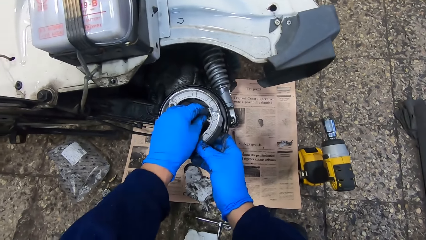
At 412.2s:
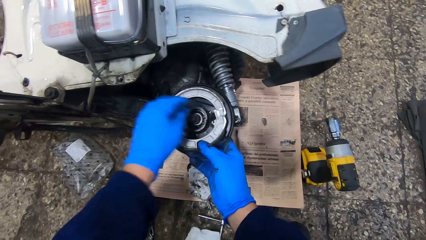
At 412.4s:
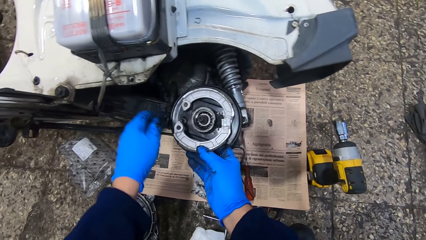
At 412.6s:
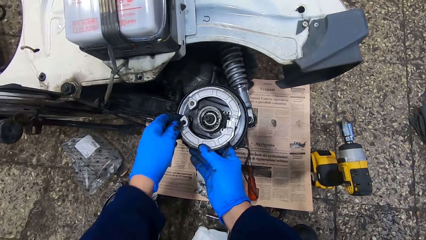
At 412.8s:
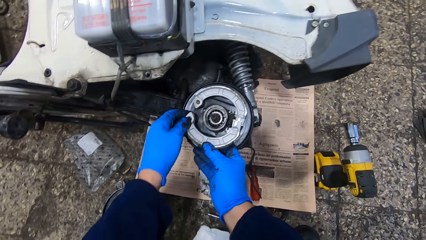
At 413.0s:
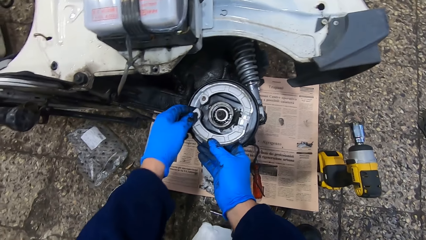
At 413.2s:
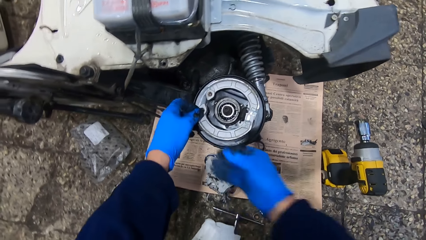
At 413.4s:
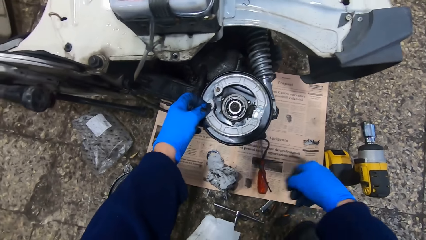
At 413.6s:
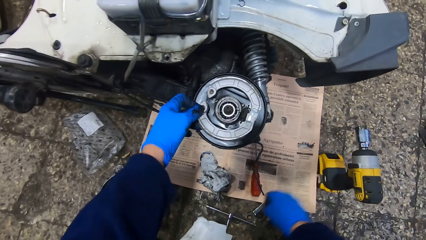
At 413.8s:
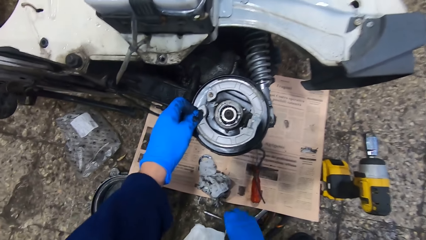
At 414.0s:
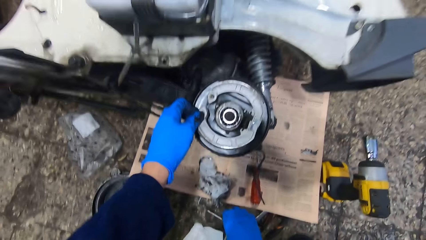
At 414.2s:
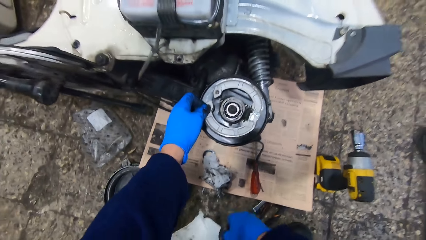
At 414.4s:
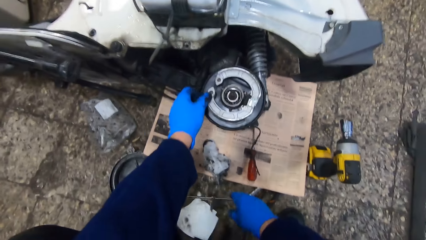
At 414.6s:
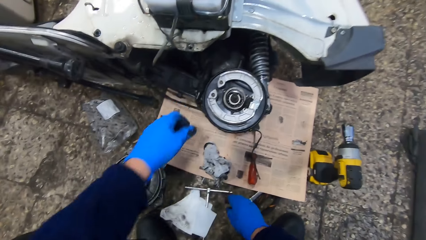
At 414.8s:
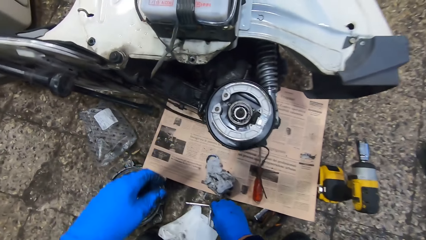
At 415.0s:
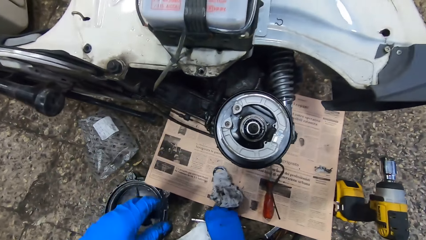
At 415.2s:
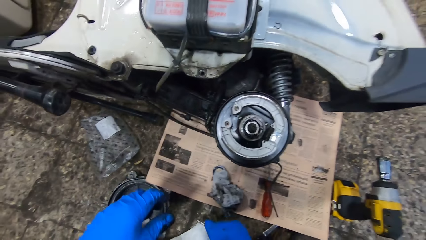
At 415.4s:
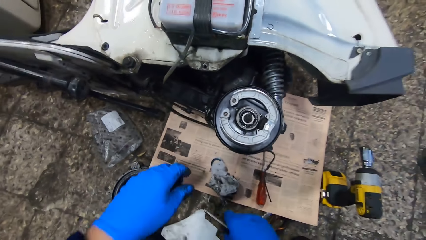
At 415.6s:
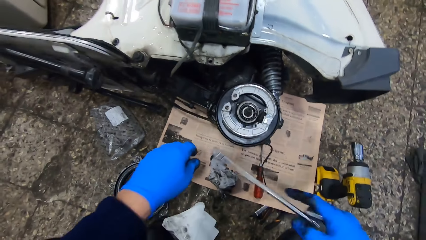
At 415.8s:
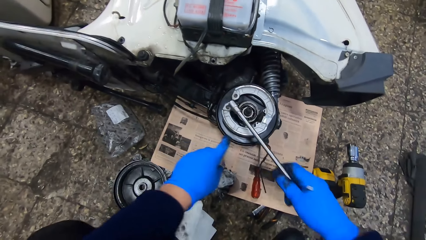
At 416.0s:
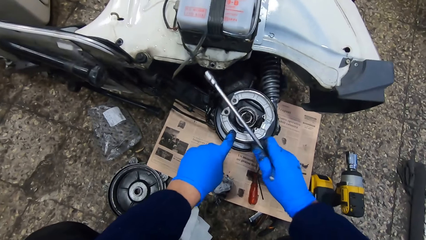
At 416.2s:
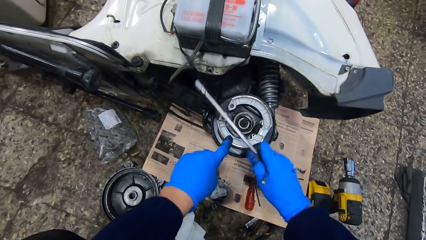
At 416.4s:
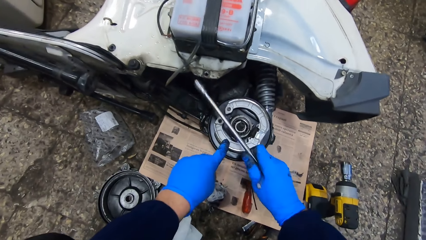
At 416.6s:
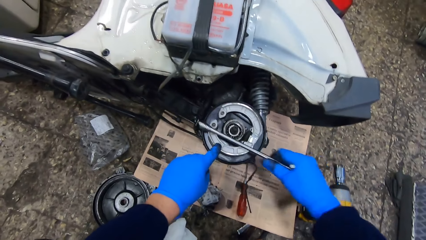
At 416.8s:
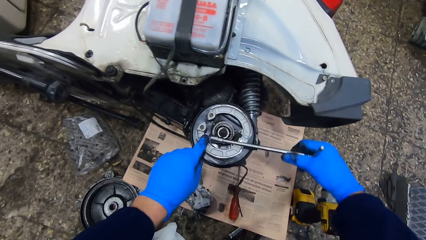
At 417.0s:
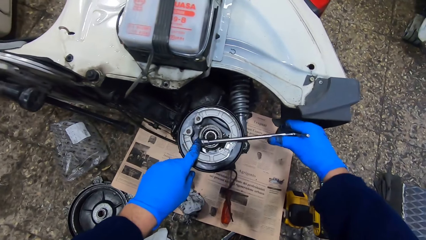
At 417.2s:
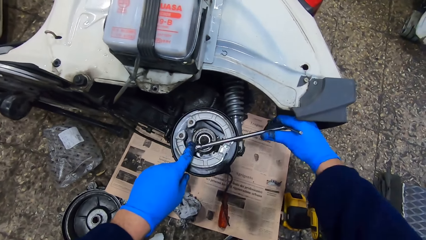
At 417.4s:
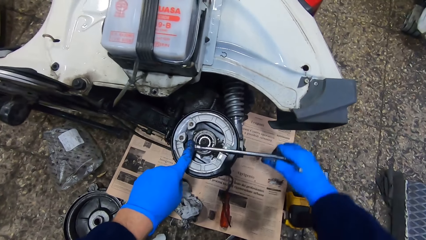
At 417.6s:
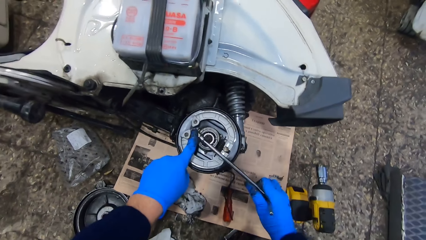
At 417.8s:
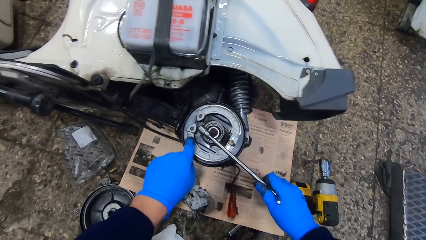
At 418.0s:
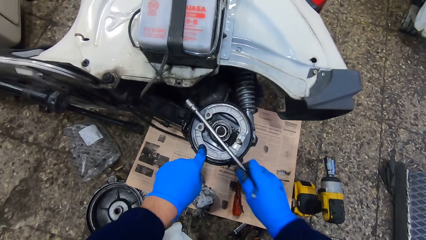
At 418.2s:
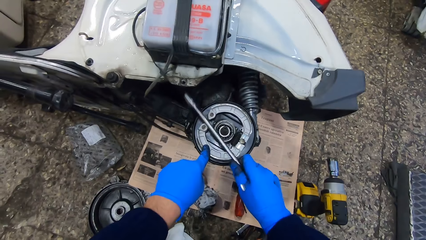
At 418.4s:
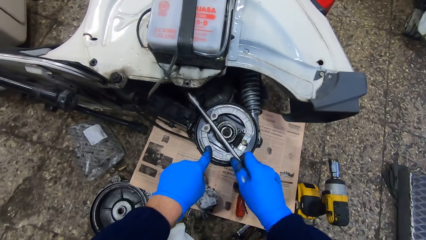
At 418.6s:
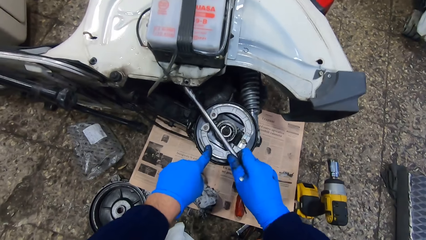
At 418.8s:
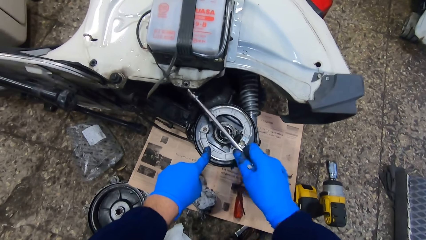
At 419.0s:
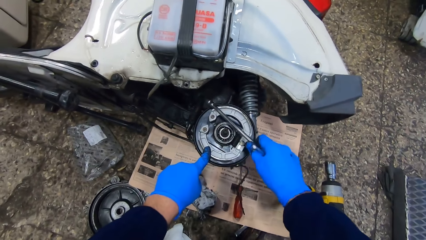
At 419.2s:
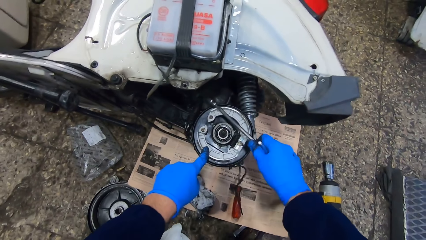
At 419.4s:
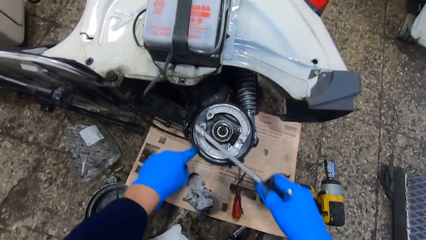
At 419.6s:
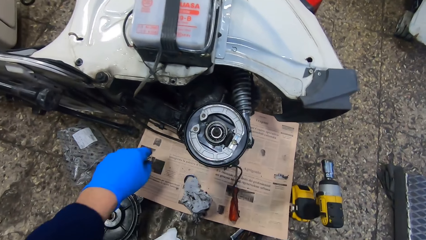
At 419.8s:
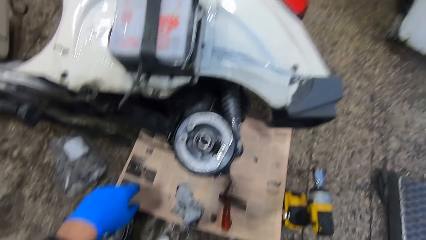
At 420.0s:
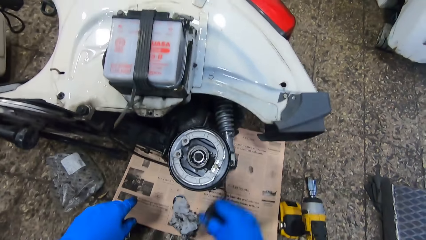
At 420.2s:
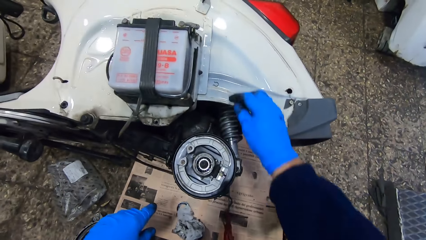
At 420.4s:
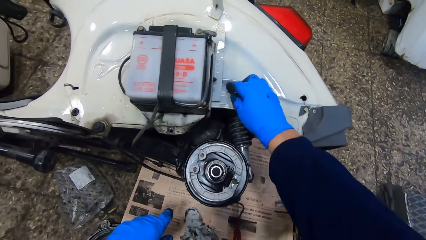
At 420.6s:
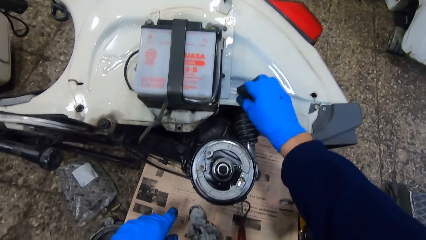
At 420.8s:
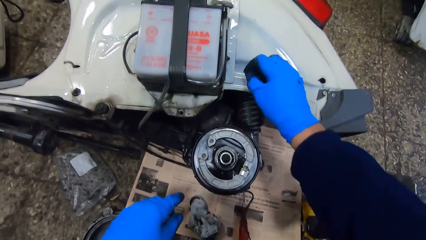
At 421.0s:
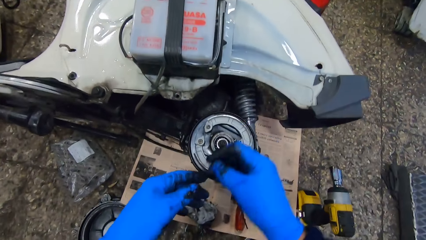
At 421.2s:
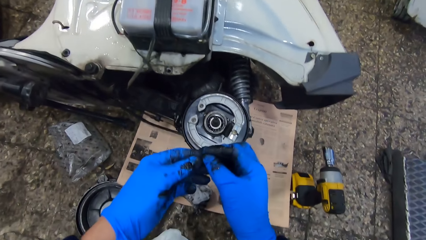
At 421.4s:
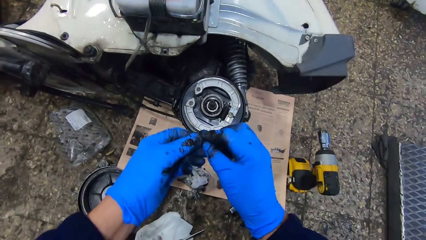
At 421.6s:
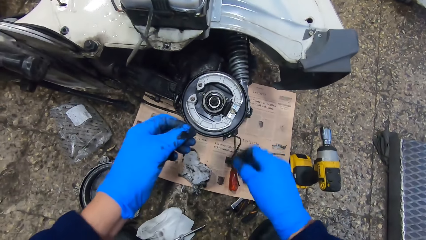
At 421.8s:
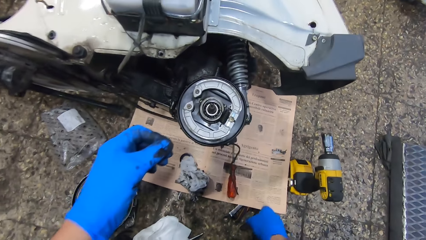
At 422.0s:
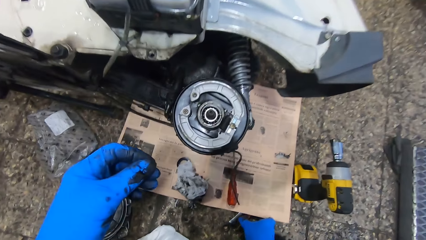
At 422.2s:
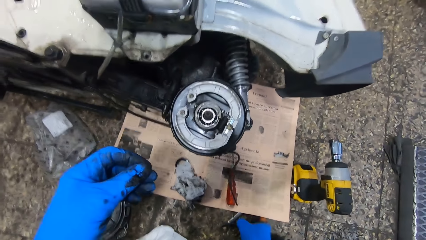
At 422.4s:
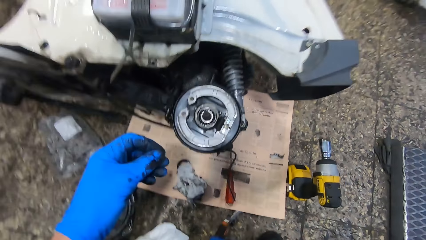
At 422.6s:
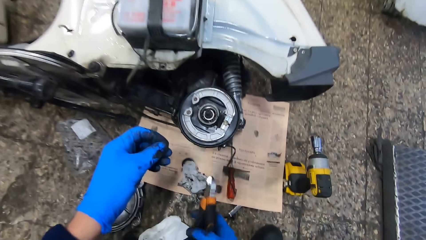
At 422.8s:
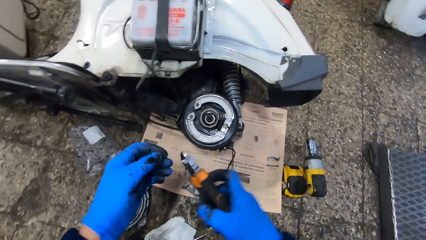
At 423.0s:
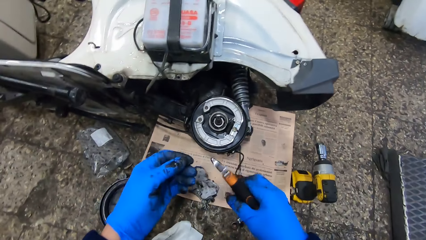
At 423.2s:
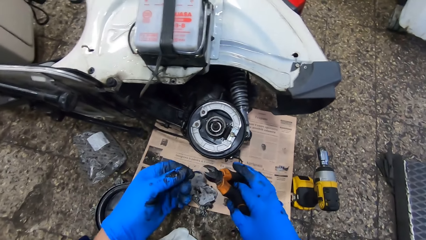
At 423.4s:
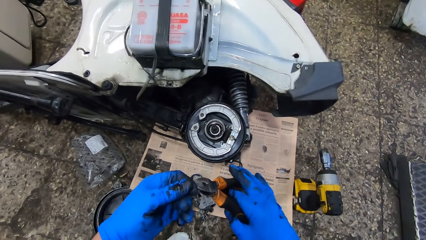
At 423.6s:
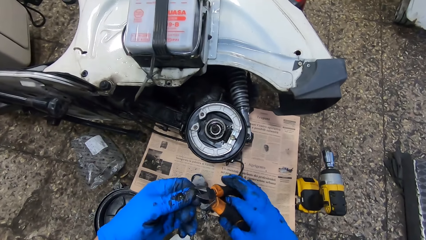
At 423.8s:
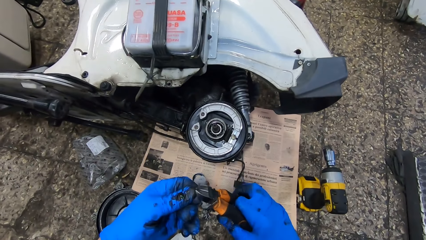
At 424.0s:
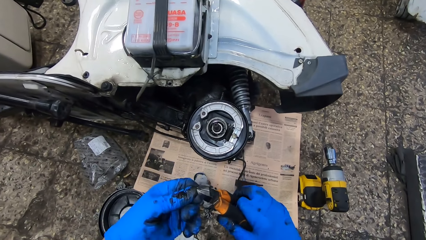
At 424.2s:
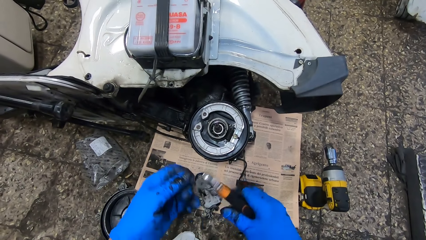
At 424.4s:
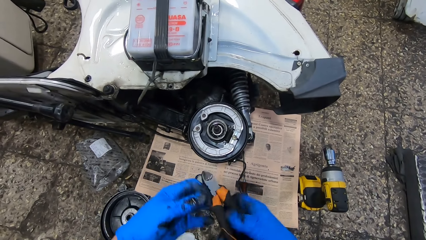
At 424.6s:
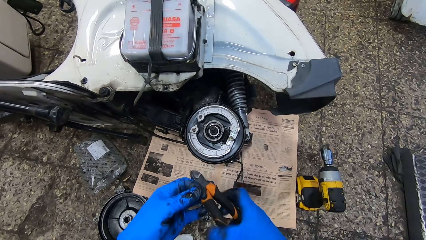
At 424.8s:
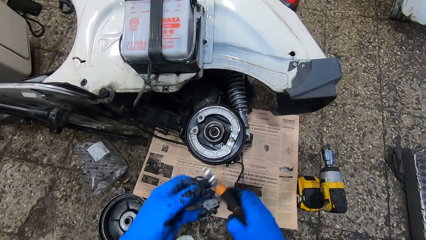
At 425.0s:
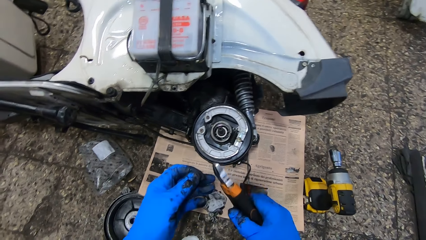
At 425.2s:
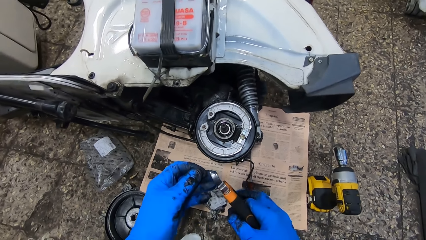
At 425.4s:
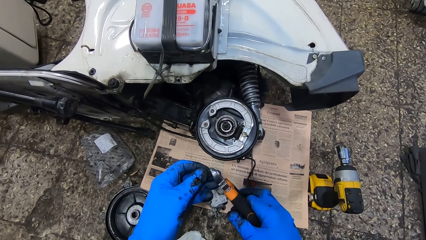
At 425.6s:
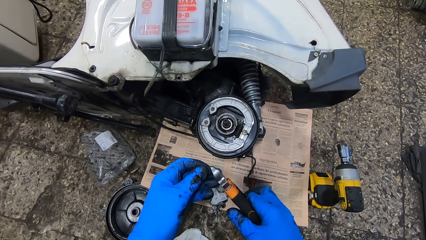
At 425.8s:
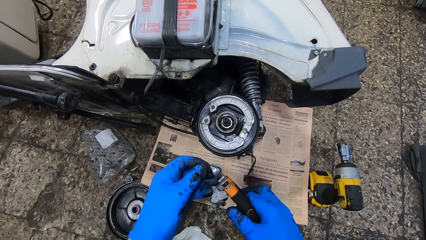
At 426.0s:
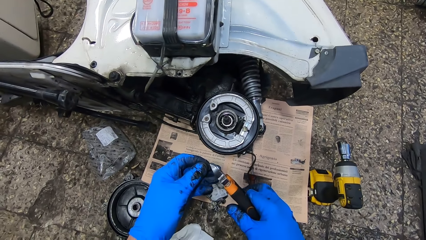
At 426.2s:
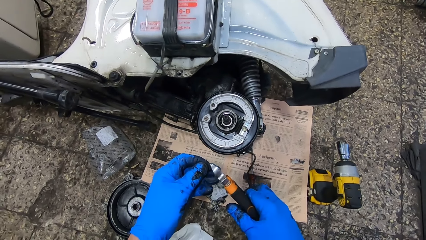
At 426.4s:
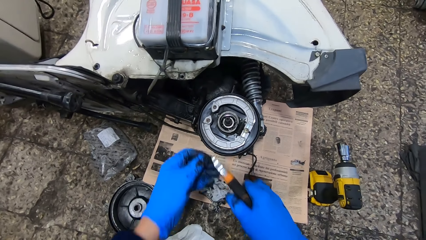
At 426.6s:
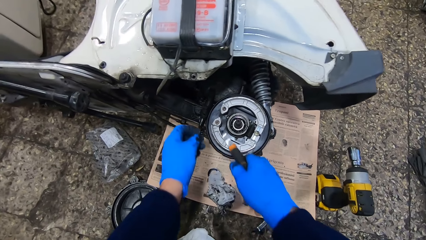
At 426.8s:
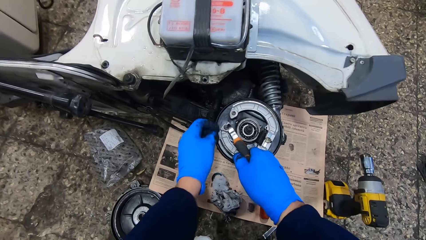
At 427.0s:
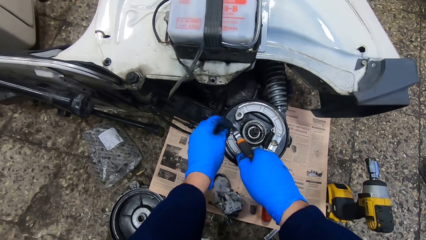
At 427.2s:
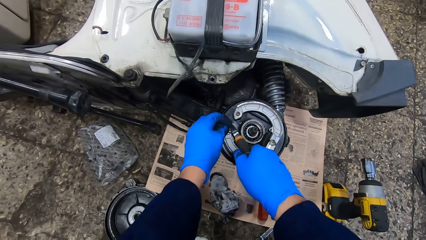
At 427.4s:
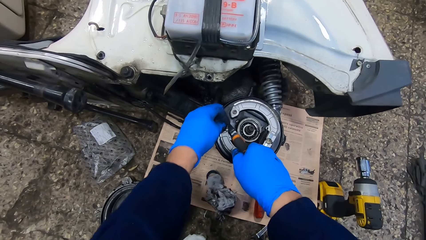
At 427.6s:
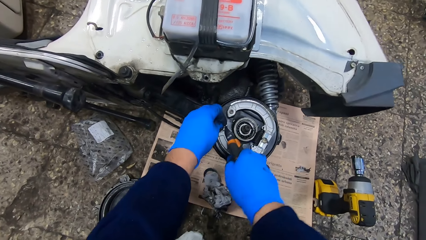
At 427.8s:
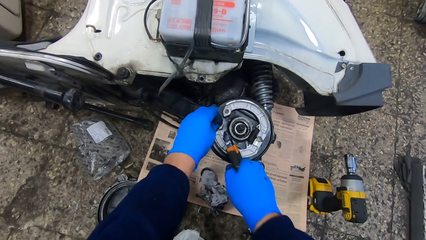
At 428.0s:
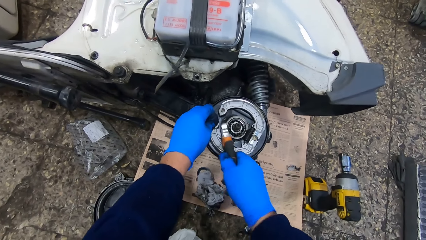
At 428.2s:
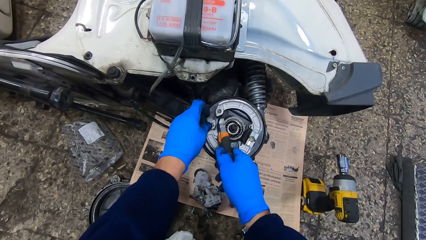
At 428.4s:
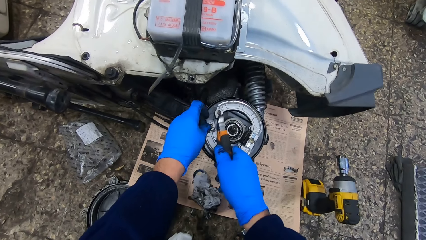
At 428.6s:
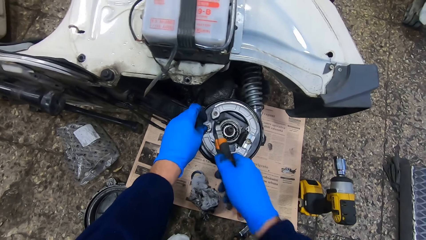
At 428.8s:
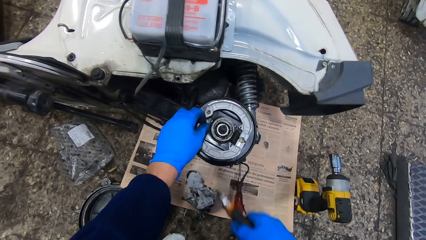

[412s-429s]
The camera wearer fixes the other brake pad to the spring with both hands. He fixes the brake pad to the rim. He picks a T-shape wrench or lug wrench from the floor with his right hand. He hits the T-shape wrench on the rim. He tightens the friction material. He hits the friction material with the lug wrench. He drops the T-shape wrench on the floor. He picks the pin or screw from the scooter with his right hand. He holds the screw. He picks pliers from the floor with his right hand. He holds the screw with the pliers. He turns the pliers. He holds the screw. He fixes the screw on the friction material.
